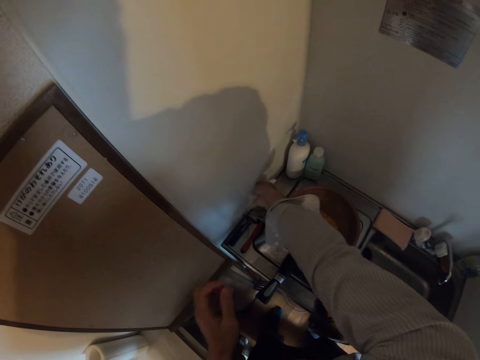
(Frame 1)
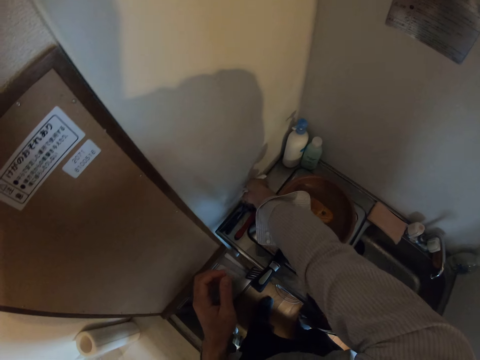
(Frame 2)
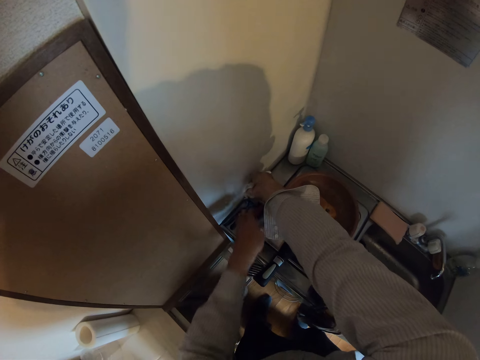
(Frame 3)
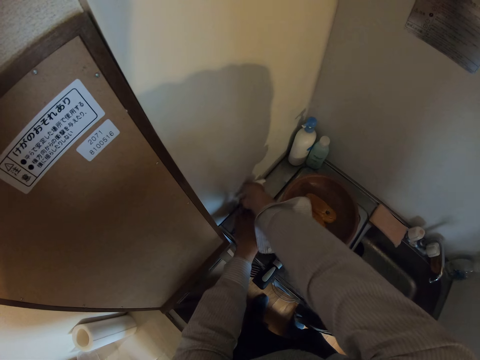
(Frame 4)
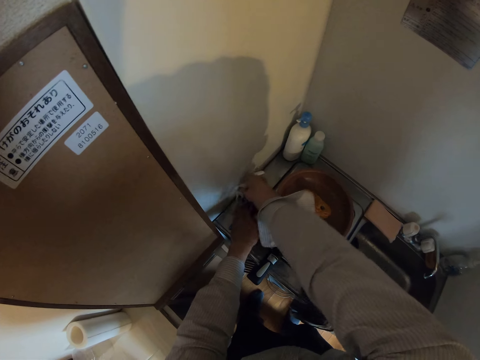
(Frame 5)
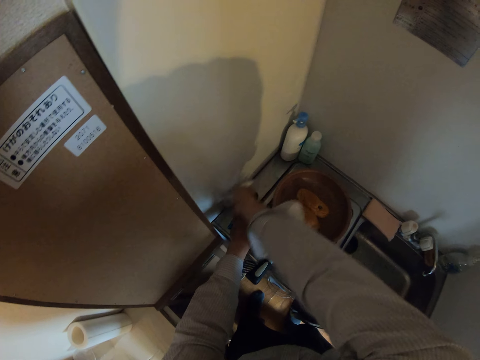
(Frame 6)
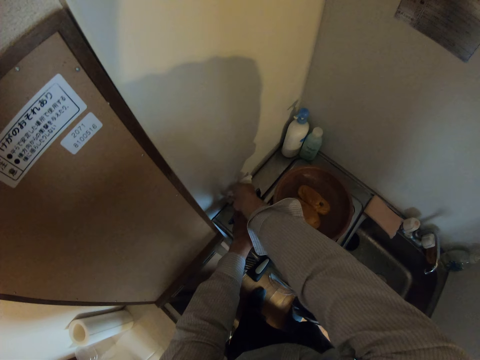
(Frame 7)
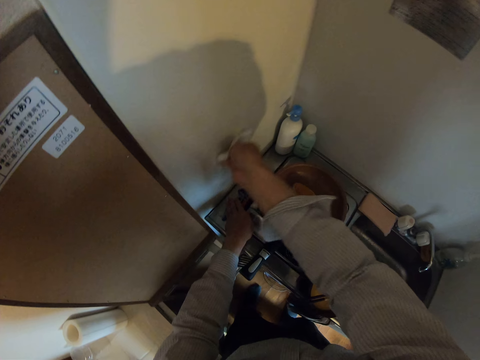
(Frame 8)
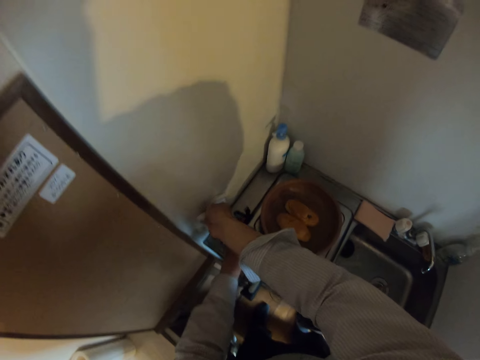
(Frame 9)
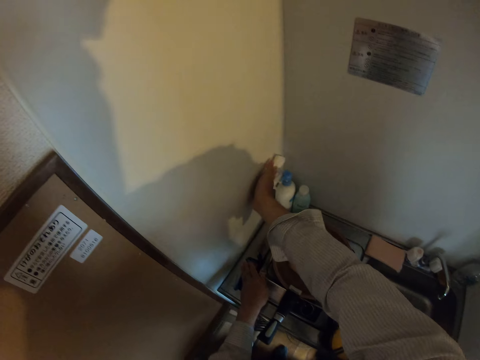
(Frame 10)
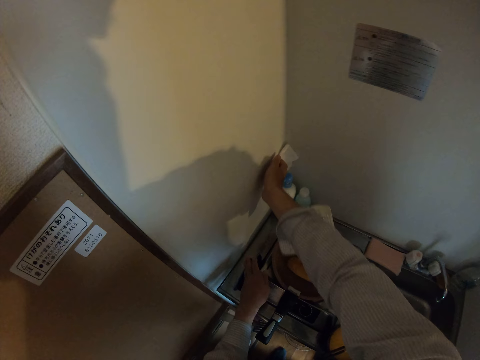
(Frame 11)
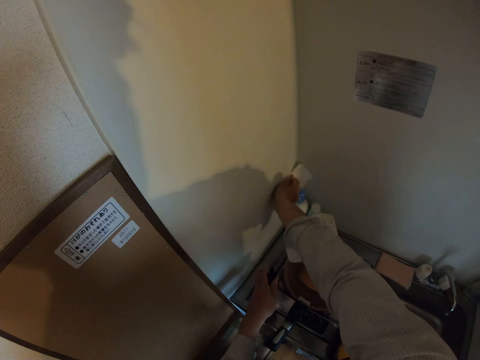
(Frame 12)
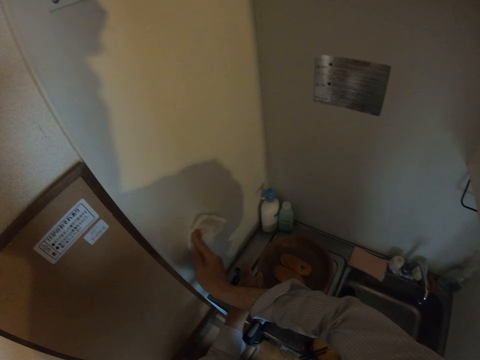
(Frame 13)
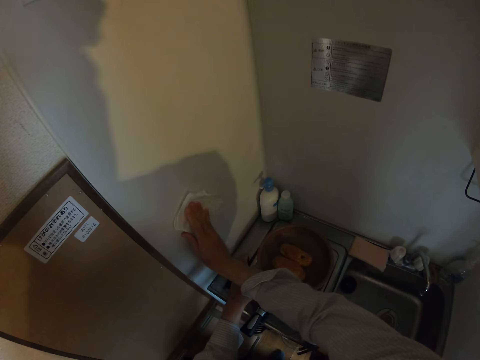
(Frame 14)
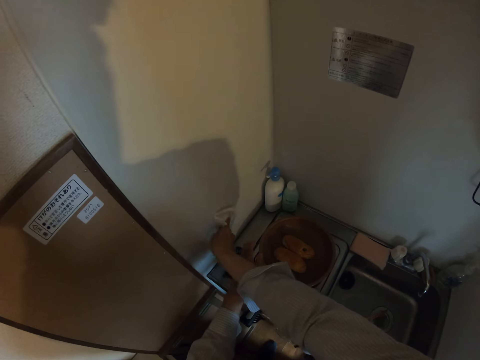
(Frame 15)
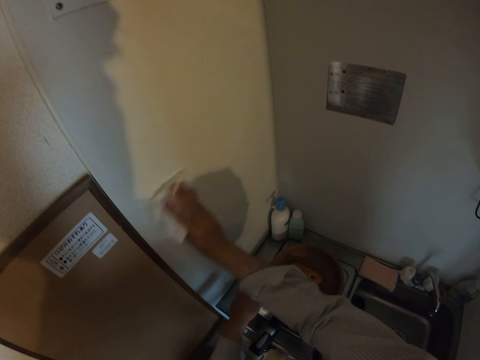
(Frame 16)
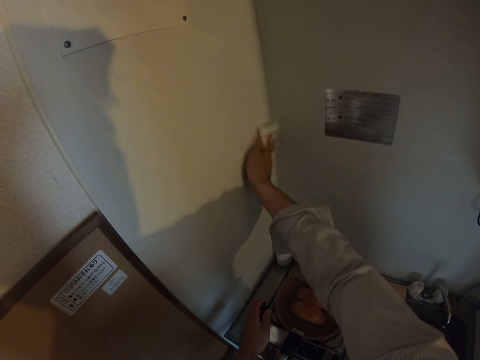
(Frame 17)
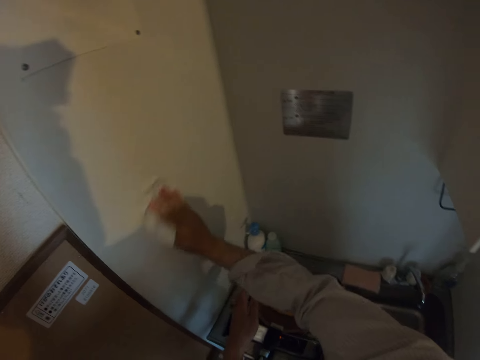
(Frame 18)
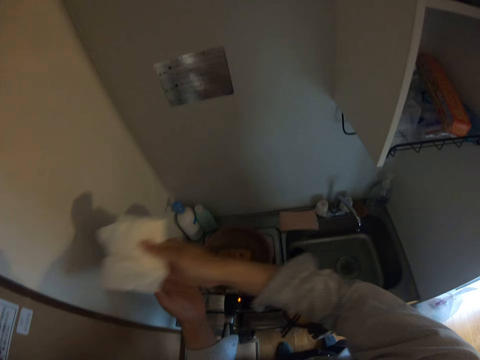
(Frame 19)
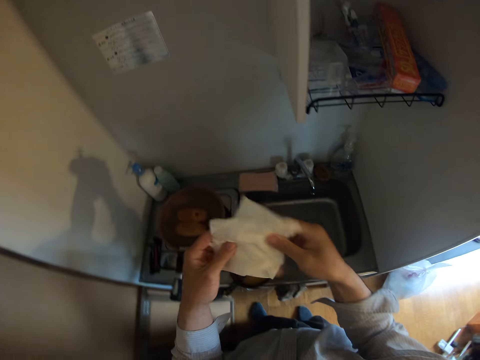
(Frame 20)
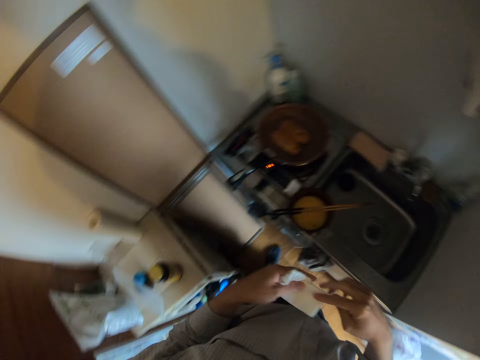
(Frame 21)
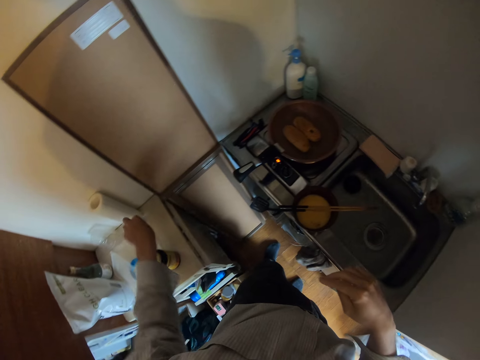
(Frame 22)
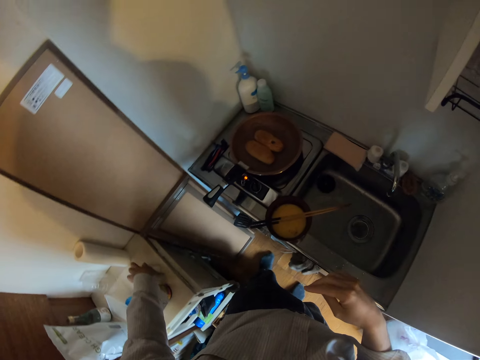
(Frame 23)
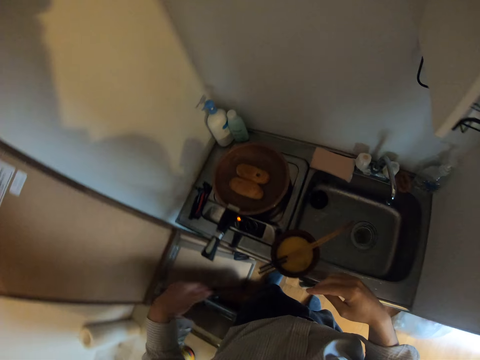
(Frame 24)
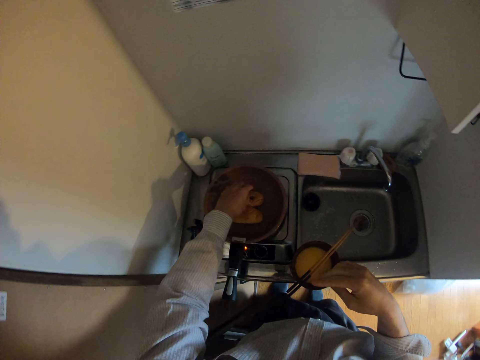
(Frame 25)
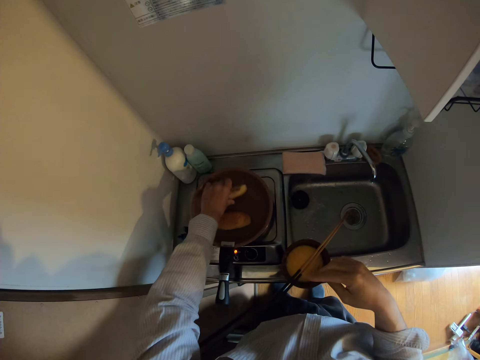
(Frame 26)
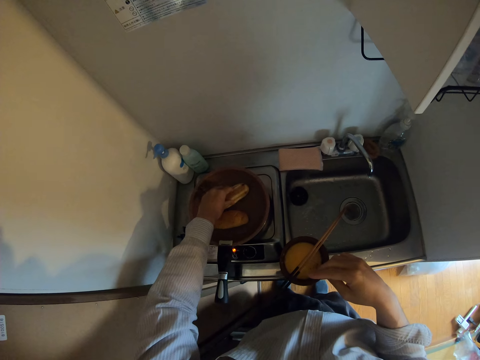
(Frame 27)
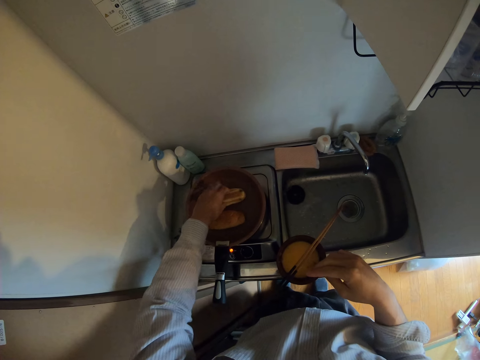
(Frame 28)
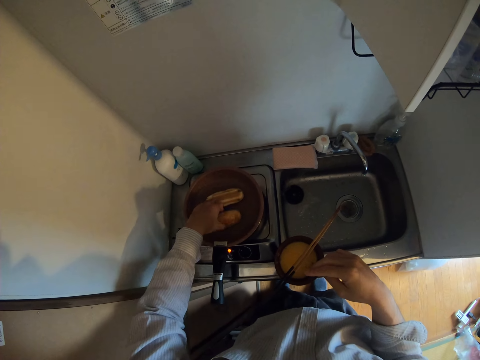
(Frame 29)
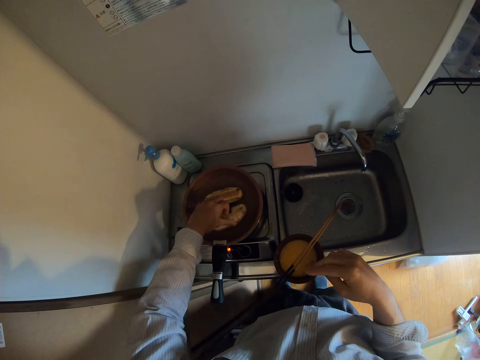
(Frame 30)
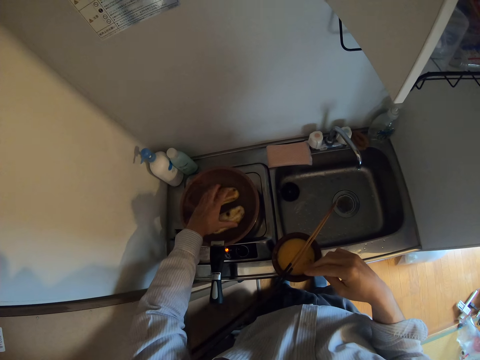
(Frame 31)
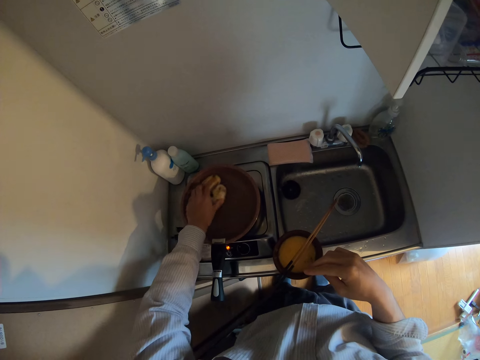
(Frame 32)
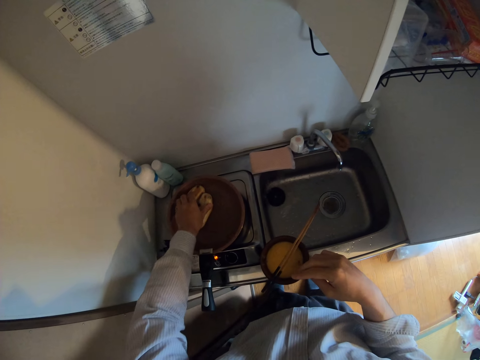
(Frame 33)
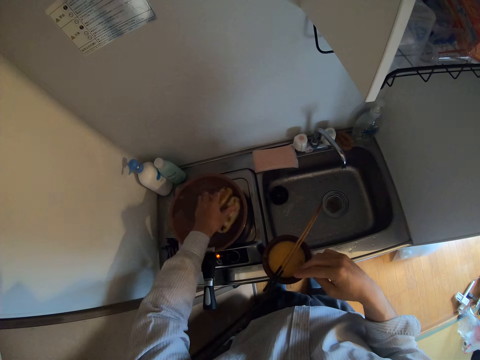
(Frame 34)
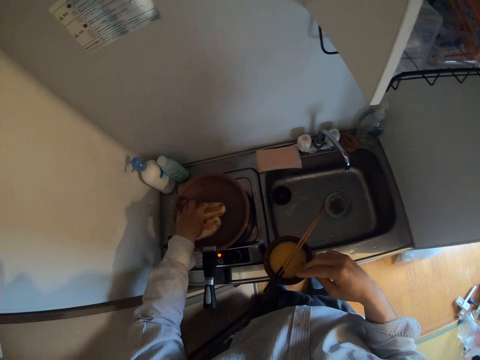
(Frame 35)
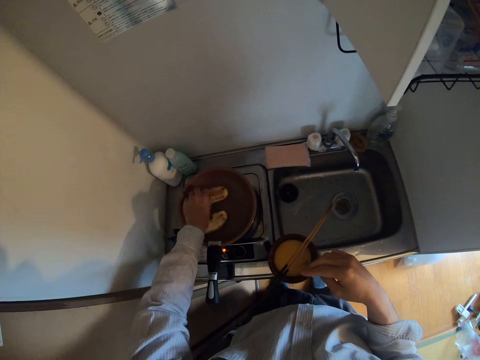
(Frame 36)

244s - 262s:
The camera wearer moves his hand towards the wall. He places his hand on the edge of the hot plate. He wipes the wall with the tissue and disinfectant. He moves his hands towards him. He holds the piece of tissue with both his hands. He folds the tissue with his hand. He lowers his hand. He places the tissue on the cabinet. He moves his hand towards the pan. He turns the breads or buns in the frypan. He holds the bun with his hand, holds the other bun with his hand and turns the bun. He holds both buns with his hand and moves the buns around the pan with his hand.

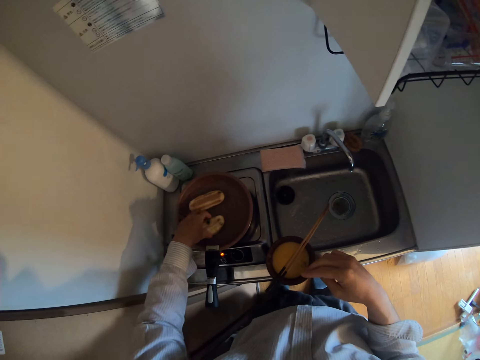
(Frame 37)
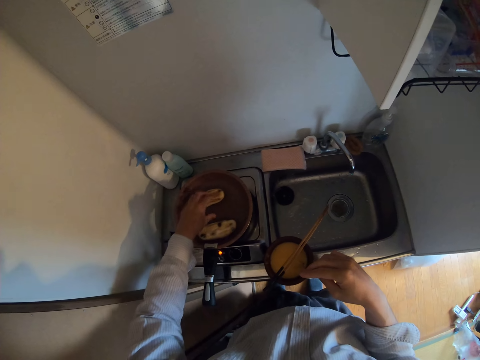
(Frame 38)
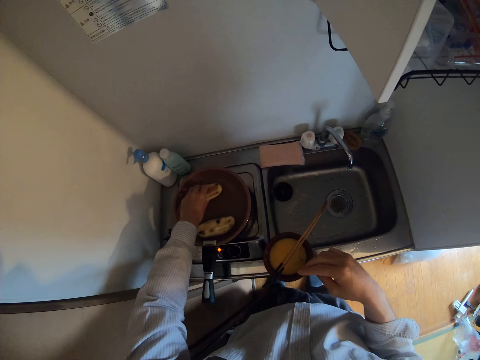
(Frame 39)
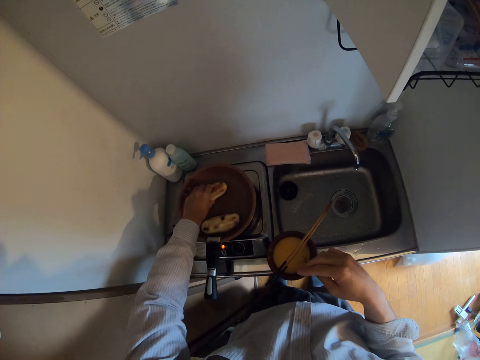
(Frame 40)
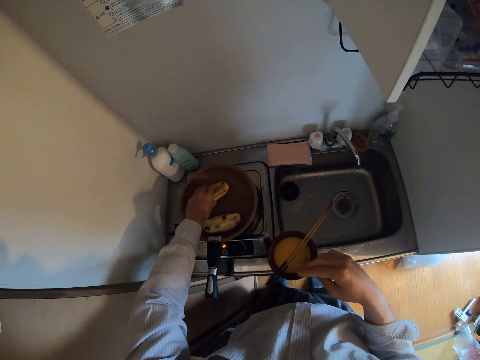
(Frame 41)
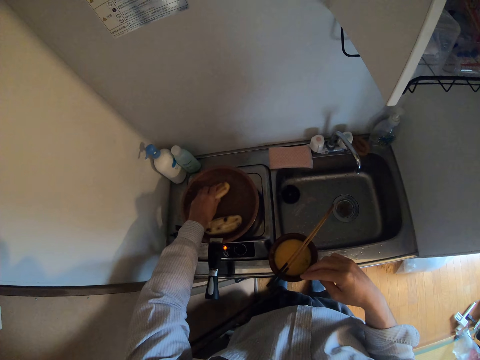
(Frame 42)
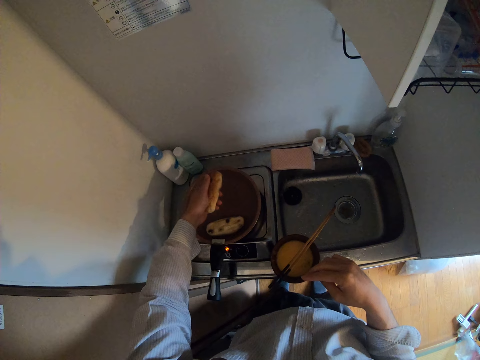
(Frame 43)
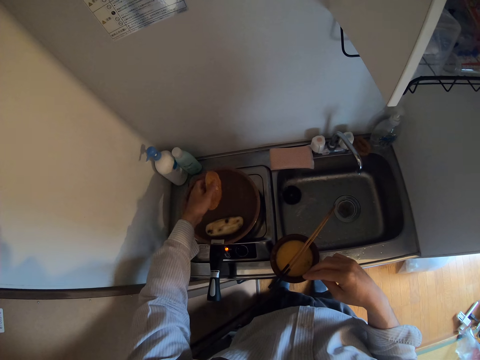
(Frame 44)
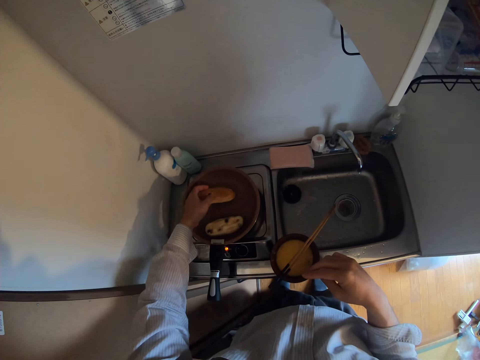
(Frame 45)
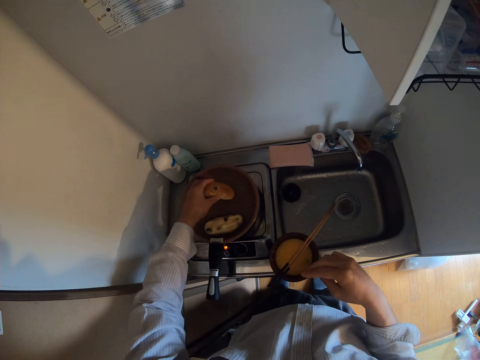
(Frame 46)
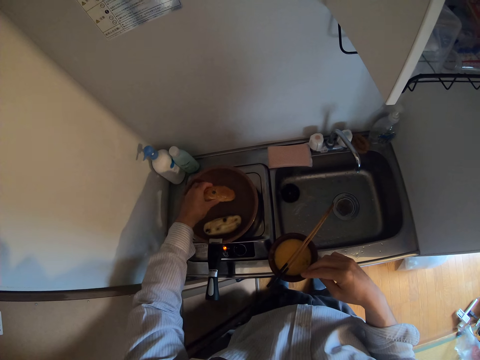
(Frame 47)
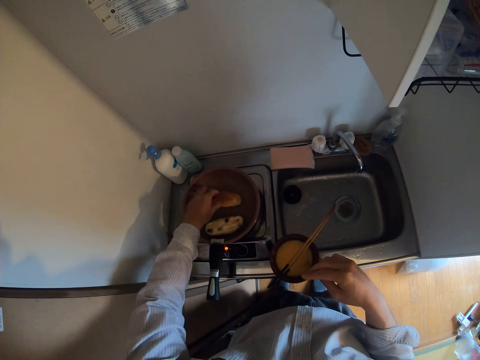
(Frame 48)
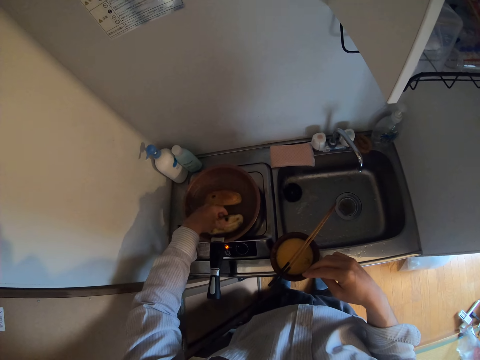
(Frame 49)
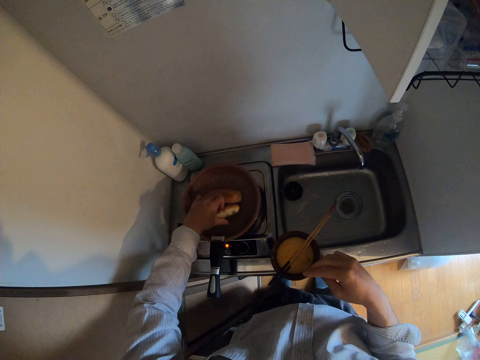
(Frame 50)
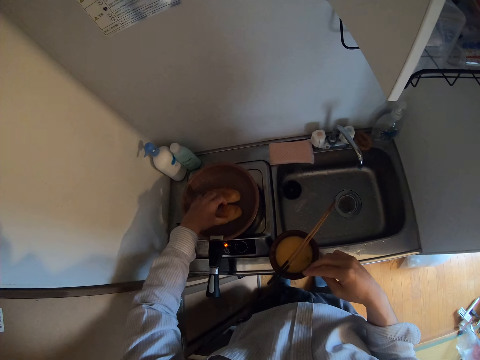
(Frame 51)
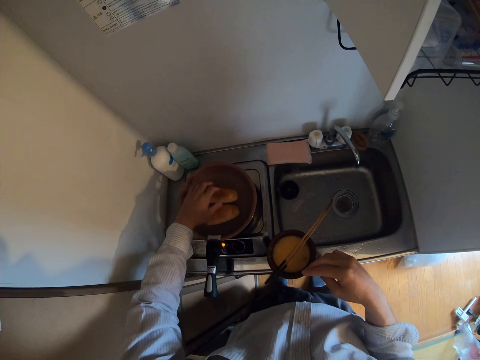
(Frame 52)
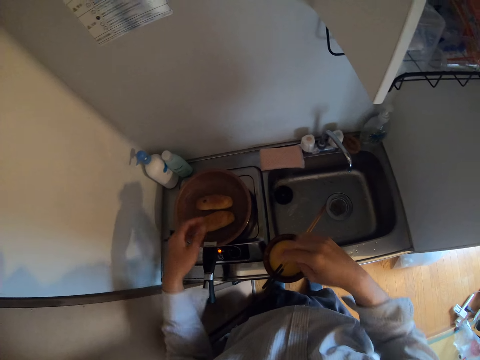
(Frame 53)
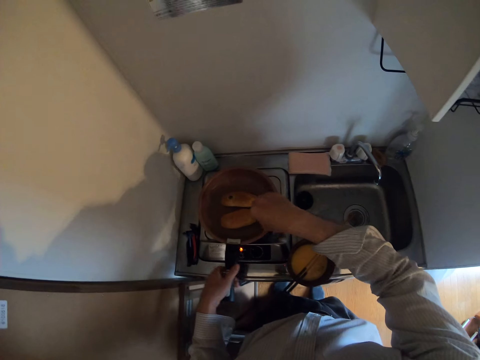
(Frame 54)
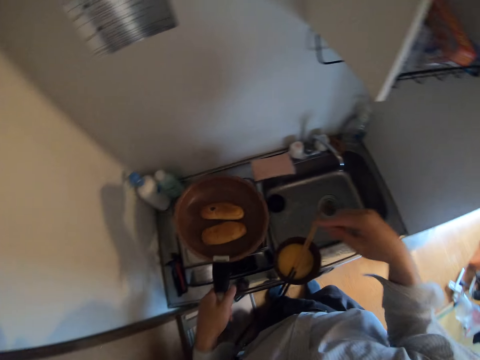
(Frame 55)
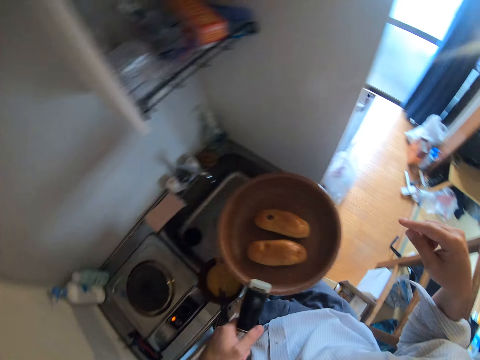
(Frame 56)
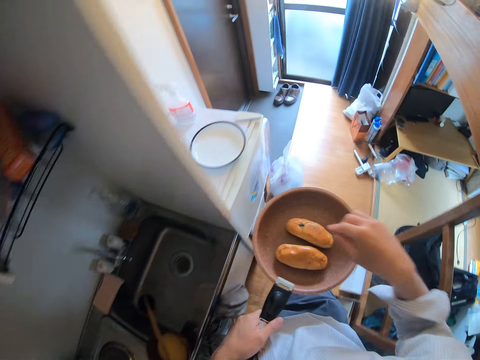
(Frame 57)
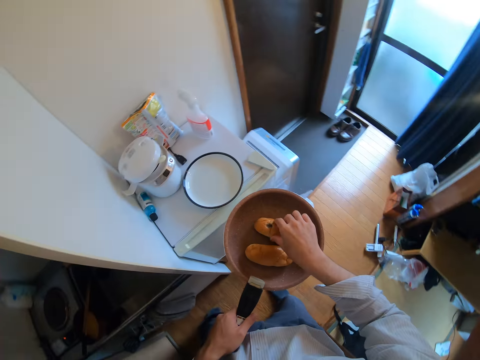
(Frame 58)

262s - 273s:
The camera wearer lifts up the bun. He presses on the bun with his hand. He places the bun on the pan. He holds the other bun, lifts up the bun and turns the bun. He moves his hand towards him. He moves his other hand towards the pan. He holds the pan's handle with his hand. He takes the frypan from the stove. He moves the pan towards the fridge. He holds the bun with his hand.
